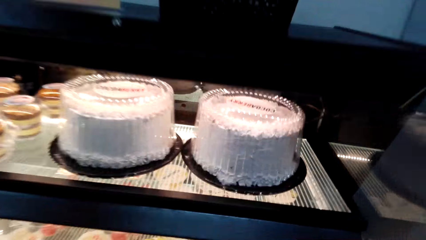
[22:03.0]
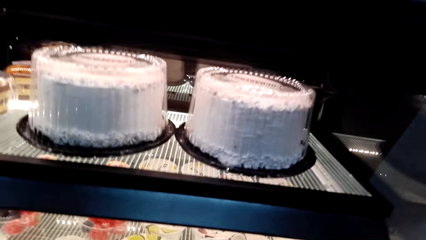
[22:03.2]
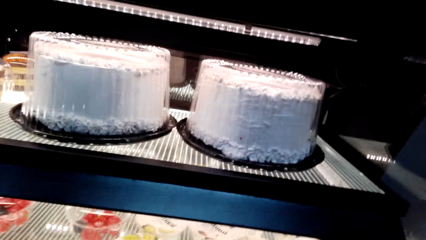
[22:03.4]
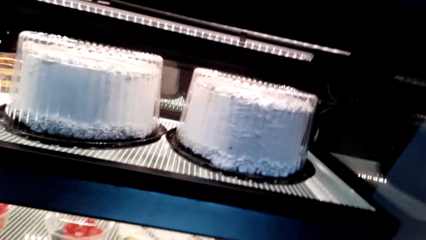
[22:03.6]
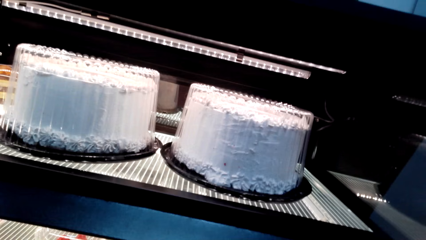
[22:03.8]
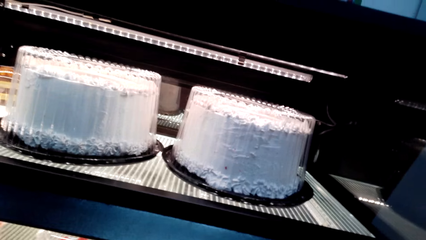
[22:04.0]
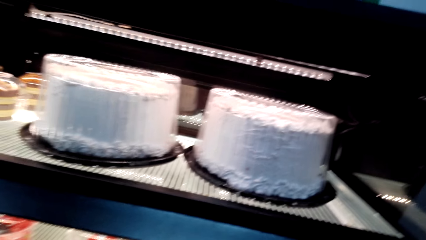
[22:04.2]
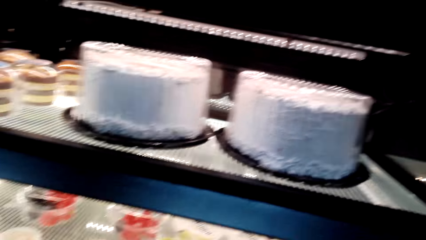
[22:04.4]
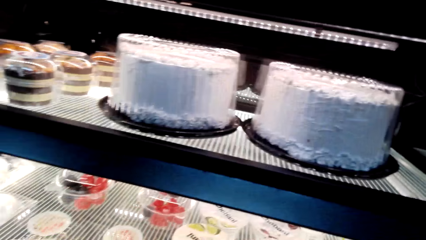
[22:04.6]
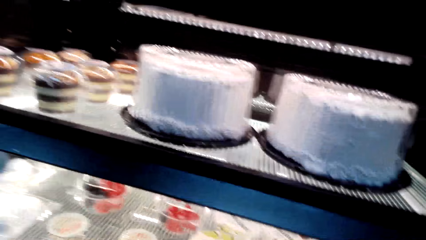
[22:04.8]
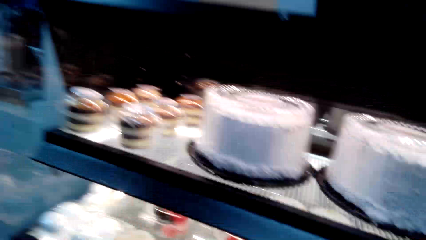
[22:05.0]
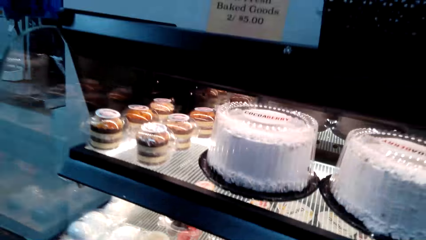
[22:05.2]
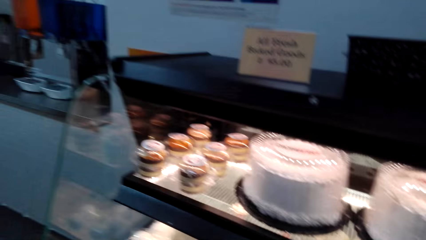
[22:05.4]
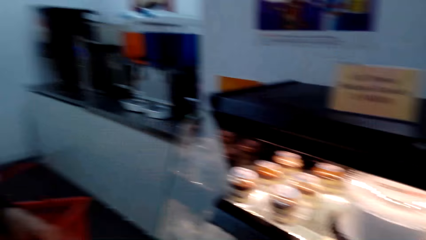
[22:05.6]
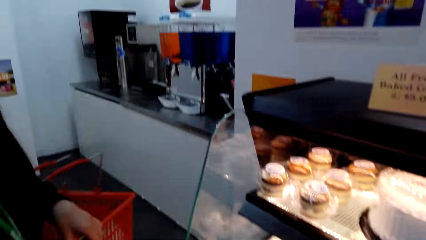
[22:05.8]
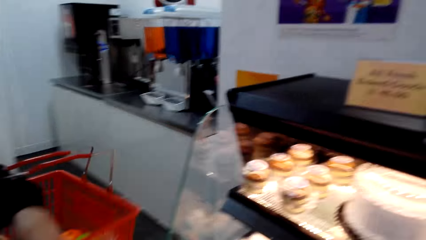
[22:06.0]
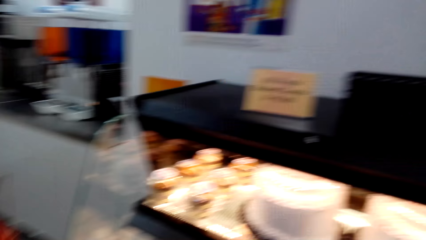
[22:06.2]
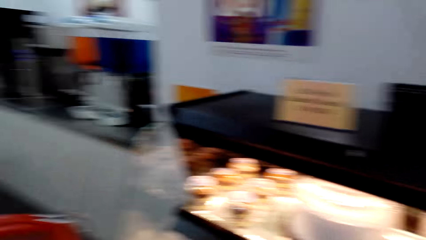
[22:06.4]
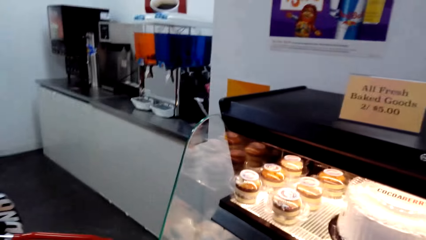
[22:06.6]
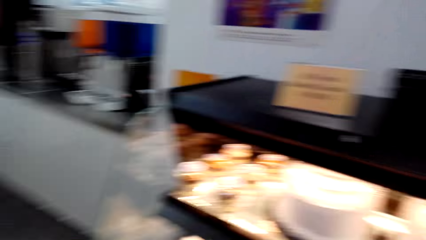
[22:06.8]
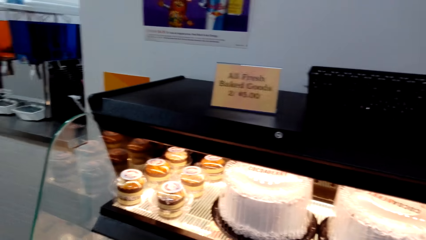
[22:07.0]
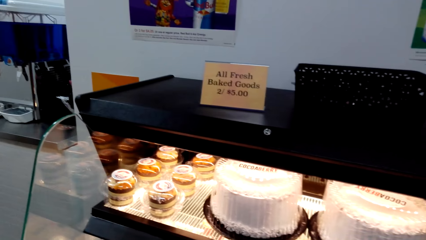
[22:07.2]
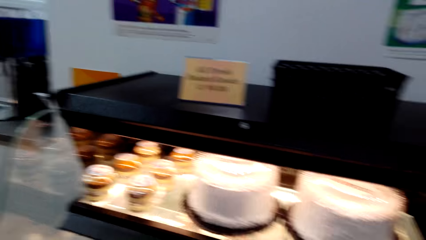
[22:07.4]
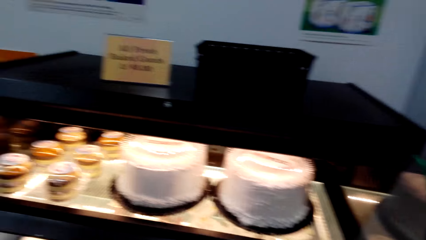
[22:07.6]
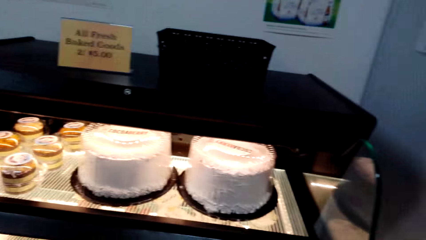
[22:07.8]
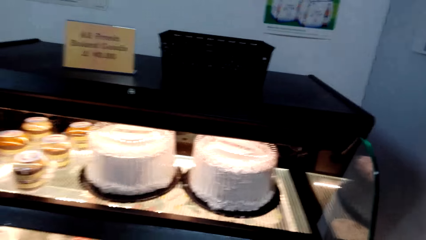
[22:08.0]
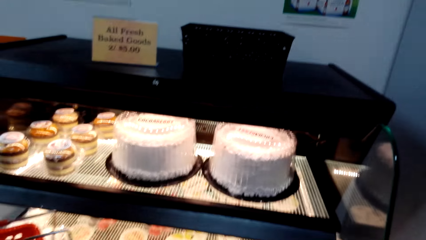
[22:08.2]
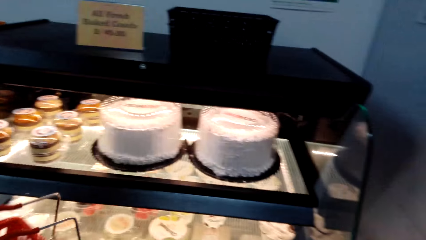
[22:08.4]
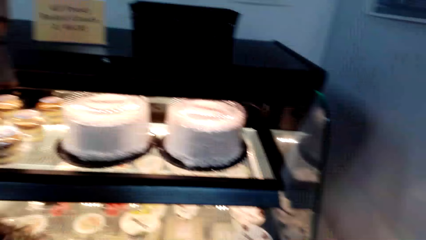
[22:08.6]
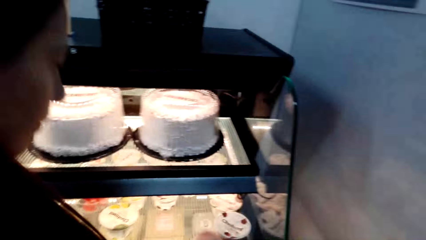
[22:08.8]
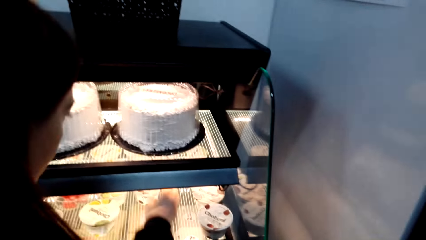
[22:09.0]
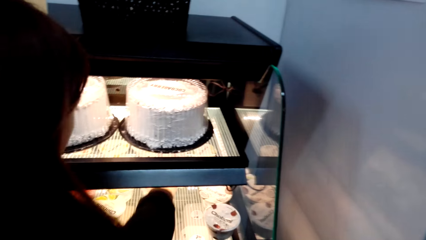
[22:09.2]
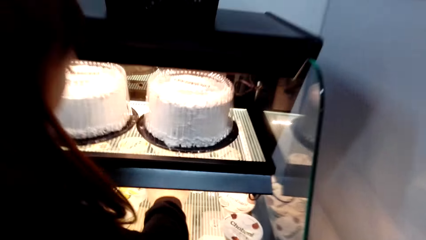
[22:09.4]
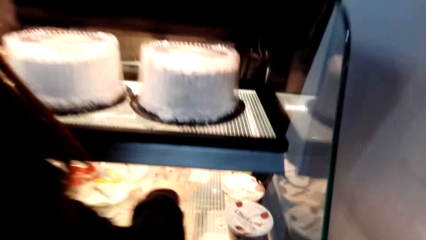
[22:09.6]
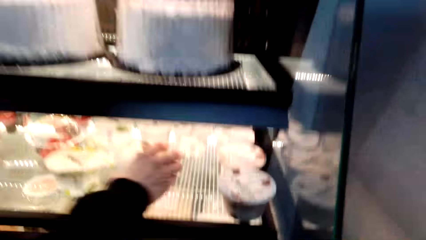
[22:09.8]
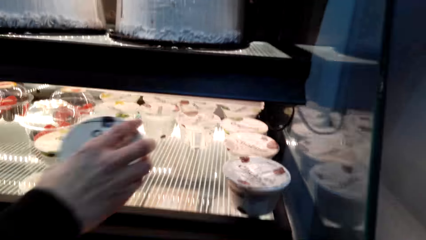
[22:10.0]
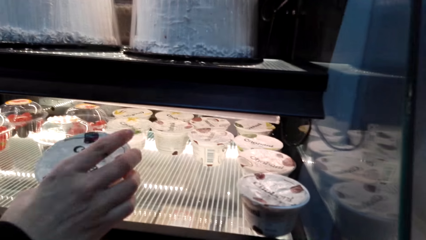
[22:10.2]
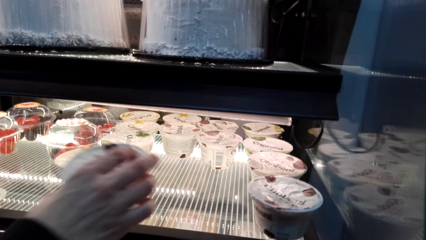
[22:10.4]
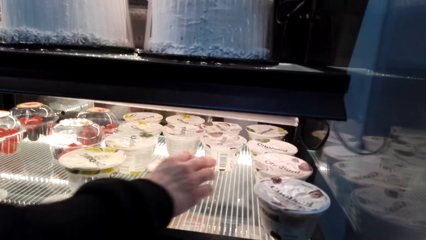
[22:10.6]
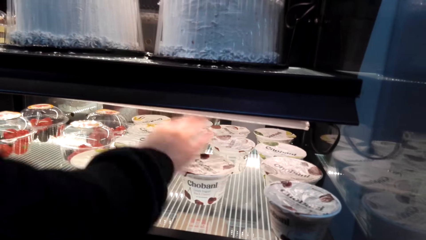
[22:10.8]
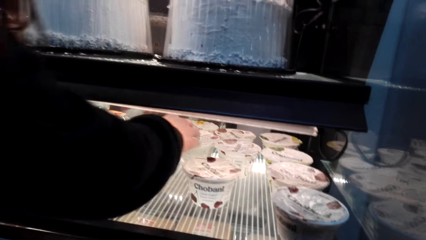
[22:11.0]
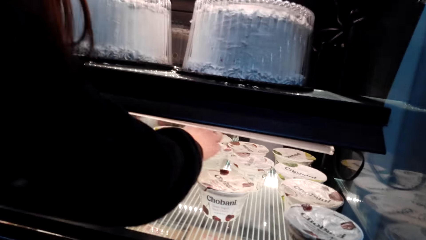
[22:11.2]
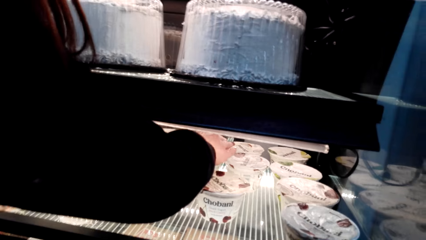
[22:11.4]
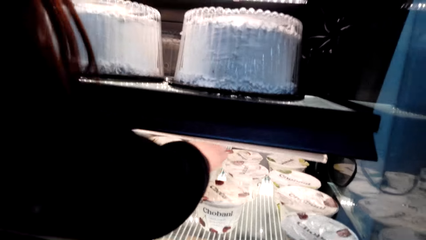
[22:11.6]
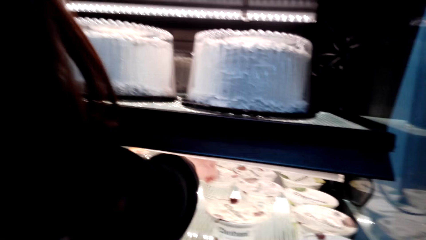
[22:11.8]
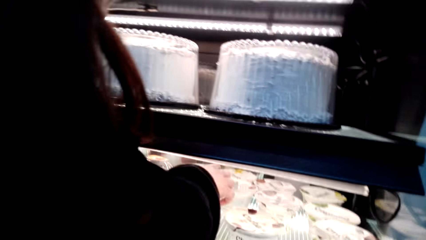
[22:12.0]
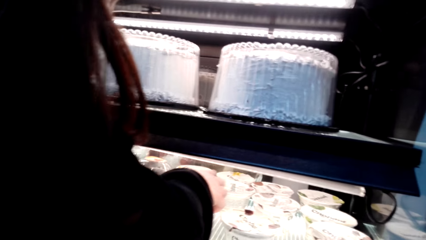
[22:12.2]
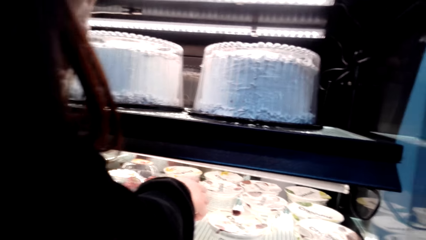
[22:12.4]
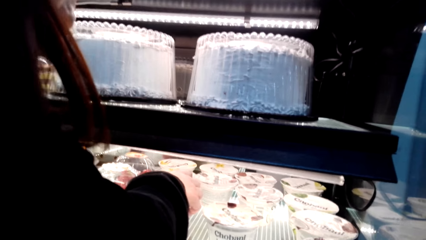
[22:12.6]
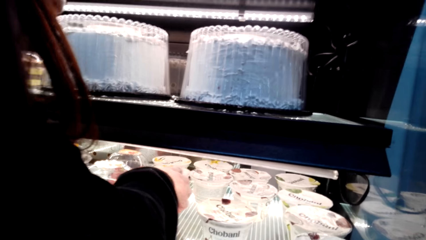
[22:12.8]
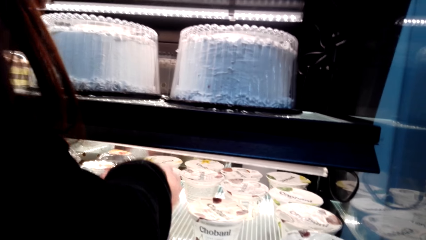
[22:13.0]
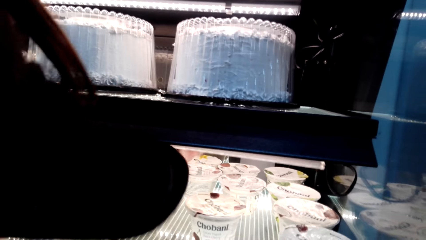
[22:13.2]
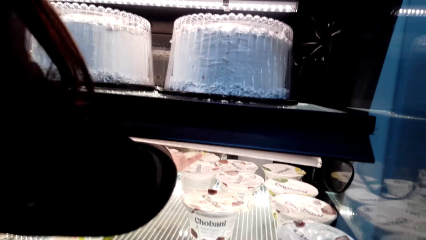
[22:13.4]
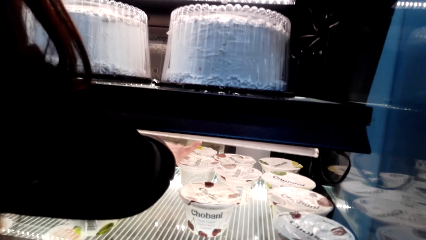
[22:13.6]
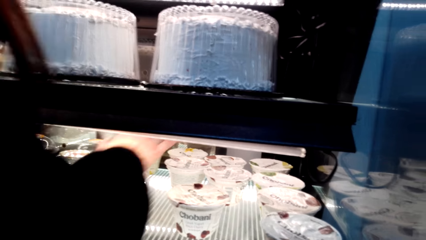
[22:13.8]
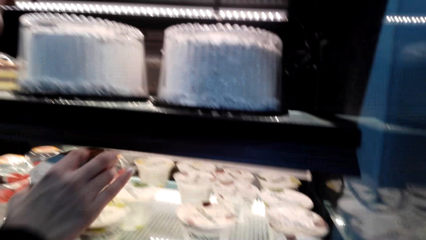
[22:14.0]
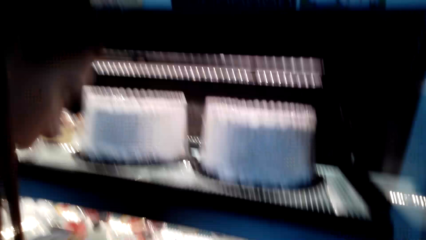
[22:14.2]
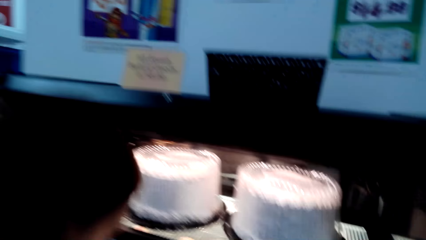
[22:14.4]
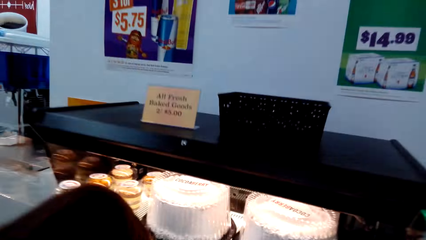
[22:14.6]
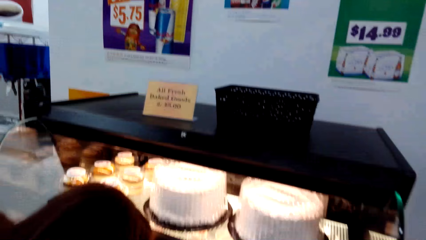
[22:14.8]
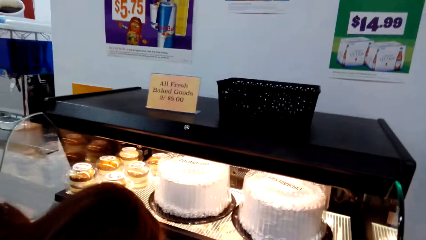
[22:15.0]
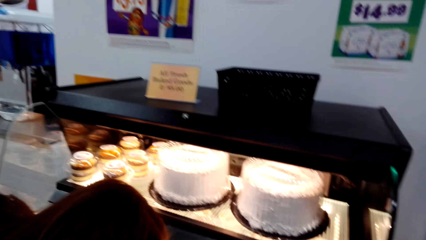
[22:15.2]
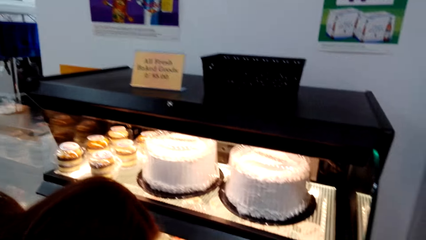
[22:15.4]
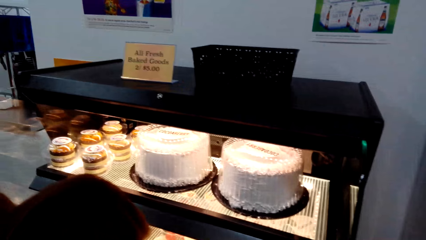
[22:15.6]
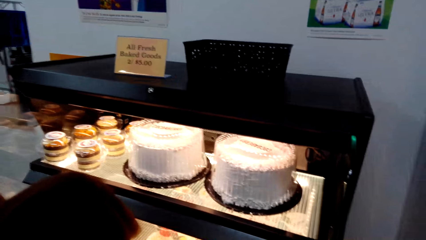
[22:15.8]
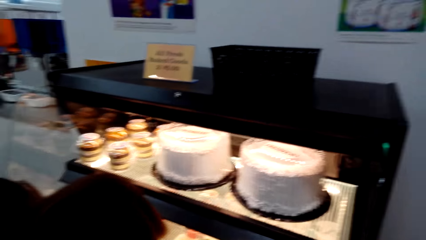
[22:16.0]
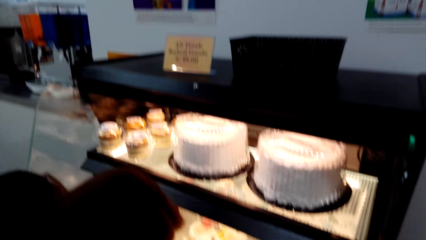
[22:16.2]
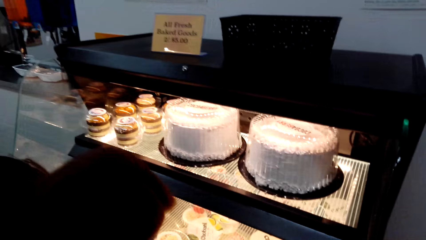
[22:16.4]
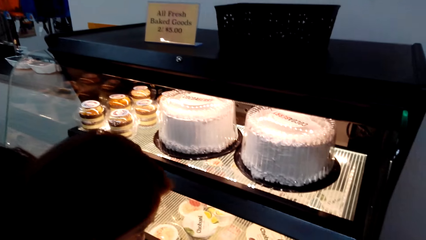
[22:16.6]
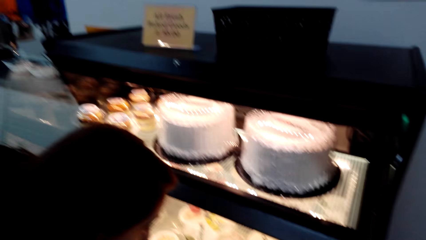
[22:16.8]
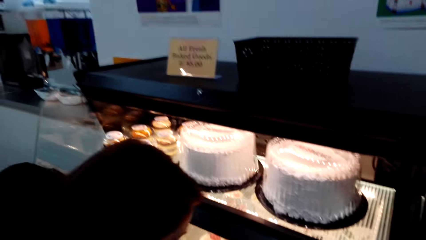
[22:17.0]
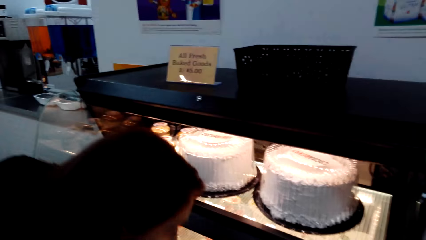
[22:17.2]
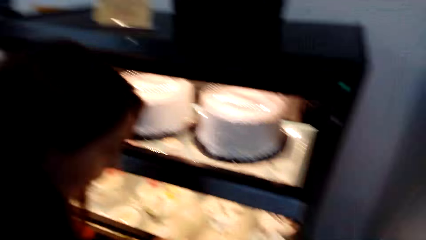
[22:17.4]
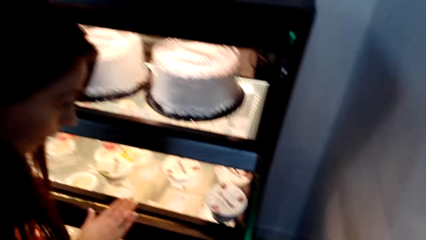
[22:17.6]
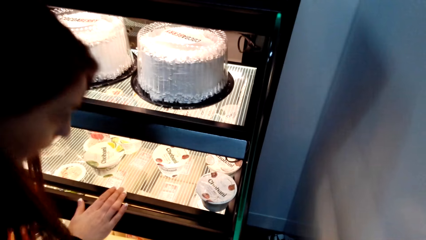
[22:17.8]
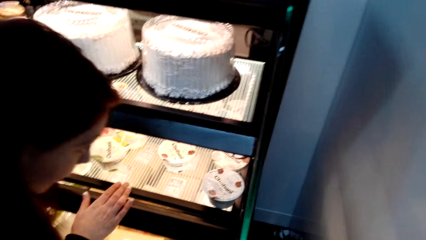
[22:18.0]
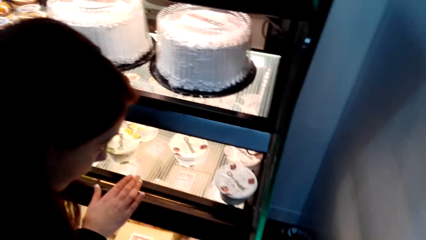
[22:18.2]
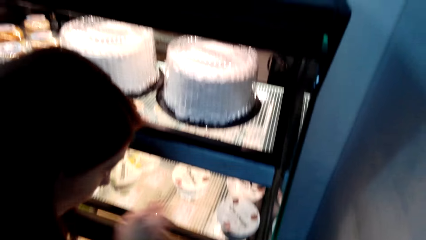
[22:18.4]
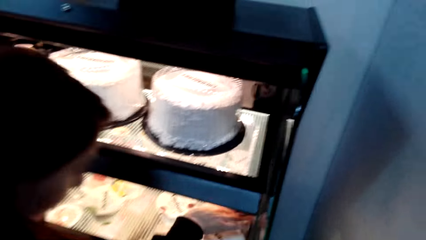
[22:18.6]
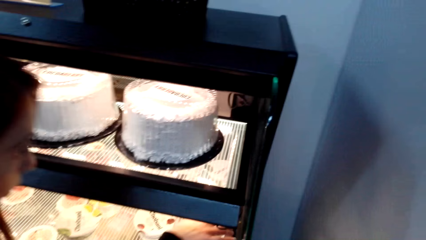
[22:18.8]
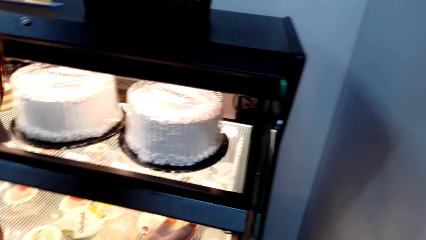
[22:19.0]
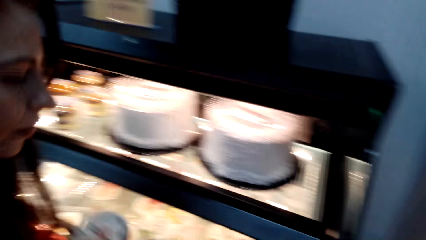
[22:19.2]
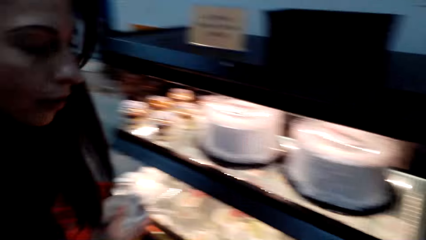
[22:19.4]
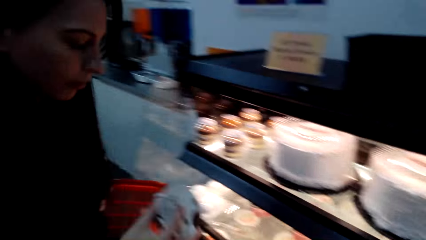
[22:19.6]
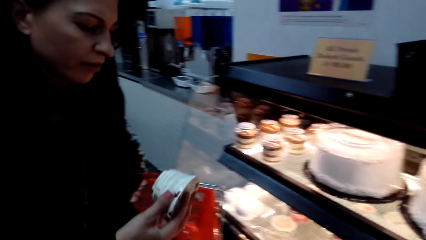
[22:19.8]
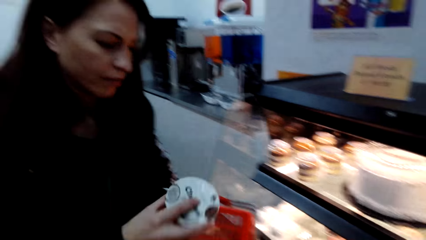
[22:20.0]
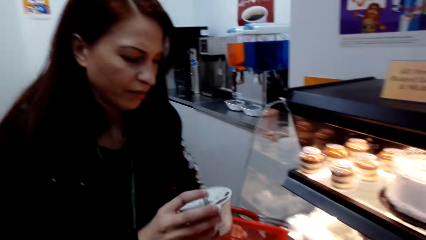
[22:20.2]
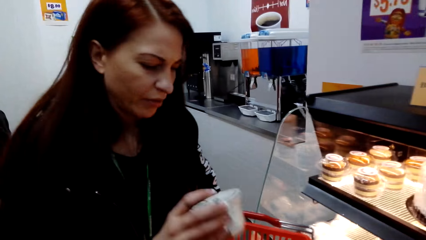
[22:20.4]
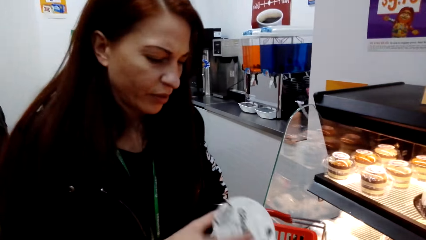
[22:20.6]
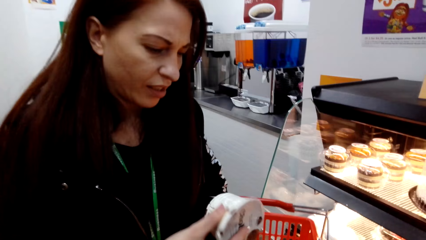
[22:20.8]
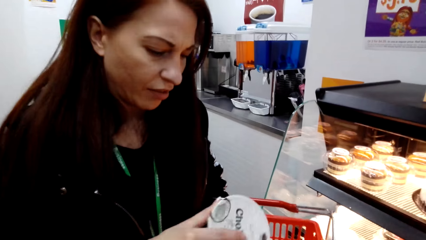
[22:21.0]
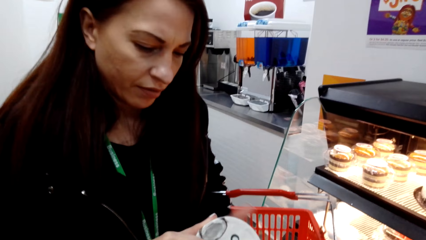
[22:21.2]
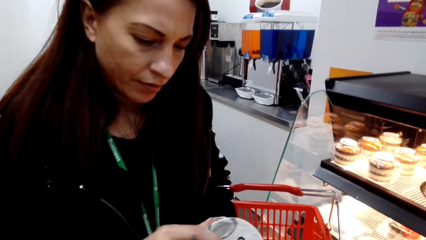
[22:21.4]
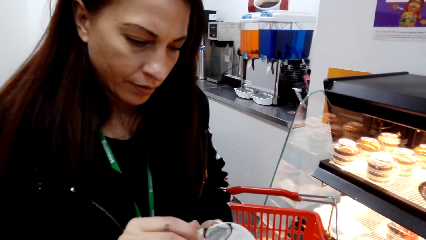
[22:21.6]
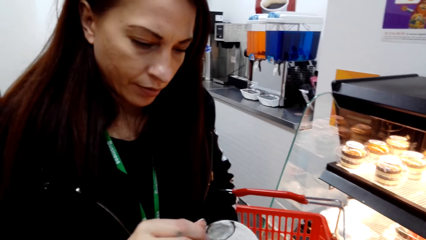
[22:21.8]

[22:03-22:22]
The camera wearer looks at the cakes. A woman touches the yogurt container. The woman picks something, holds the container, and puts the container down. The woman picks something. The camera wearer looks at the cakes. The woman picks the yogurt container, holds the container, and stares at the yogurt container.
